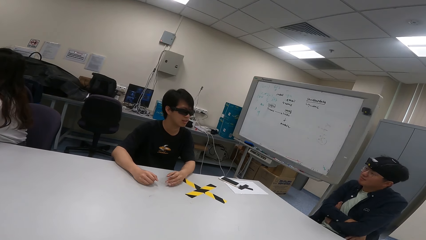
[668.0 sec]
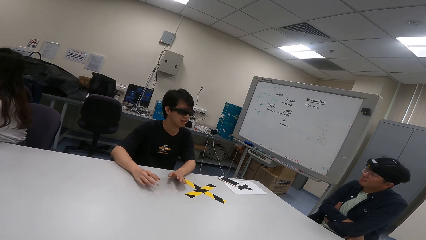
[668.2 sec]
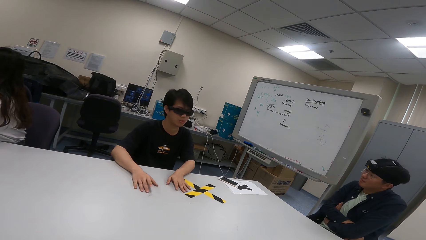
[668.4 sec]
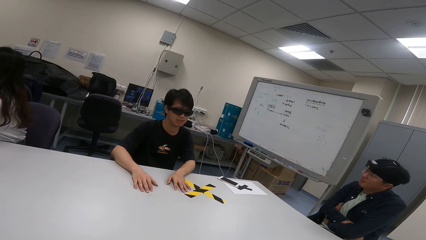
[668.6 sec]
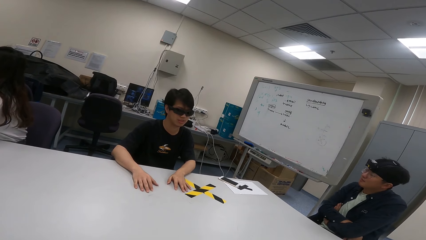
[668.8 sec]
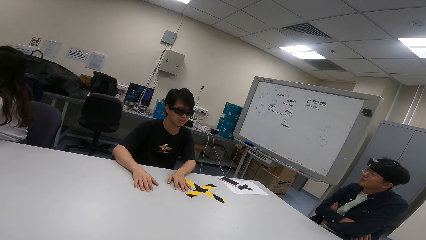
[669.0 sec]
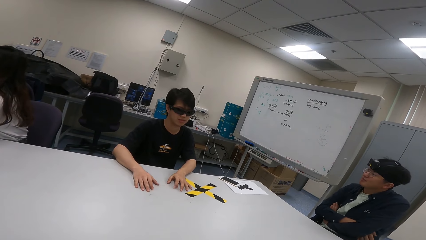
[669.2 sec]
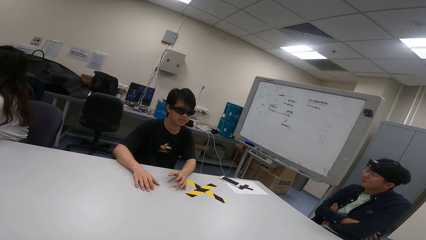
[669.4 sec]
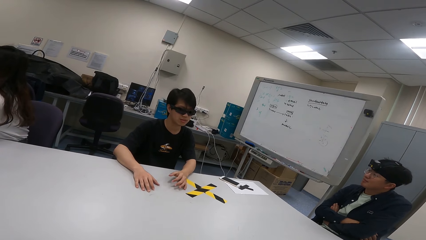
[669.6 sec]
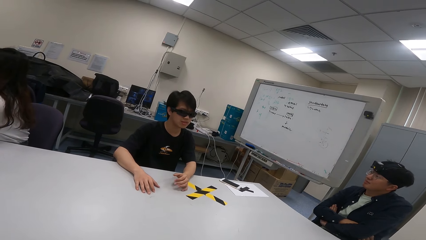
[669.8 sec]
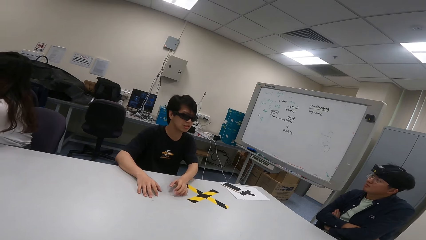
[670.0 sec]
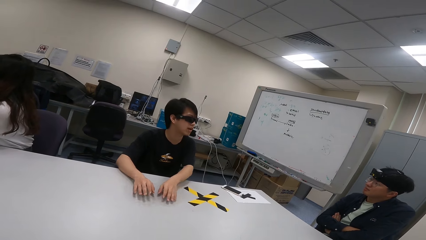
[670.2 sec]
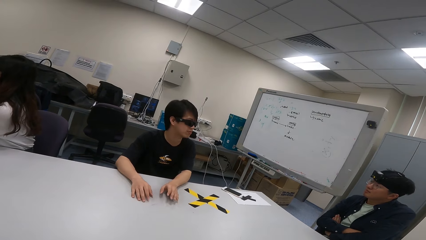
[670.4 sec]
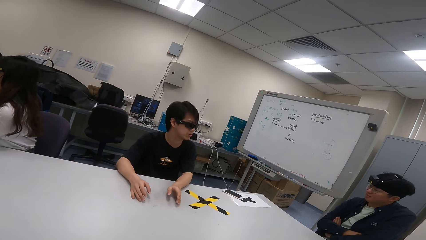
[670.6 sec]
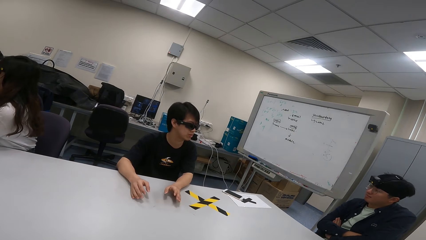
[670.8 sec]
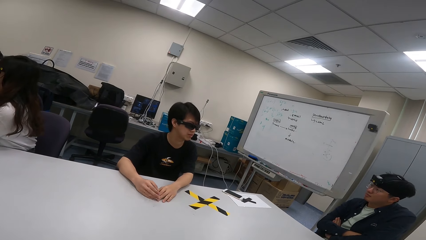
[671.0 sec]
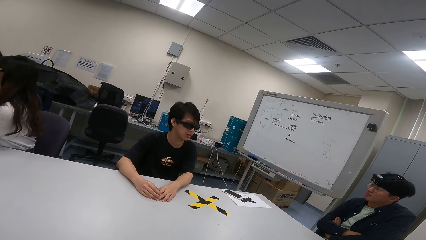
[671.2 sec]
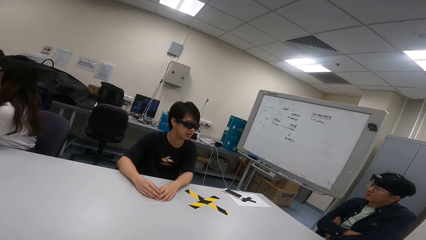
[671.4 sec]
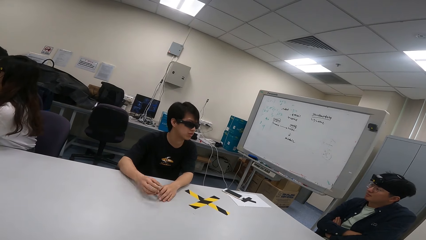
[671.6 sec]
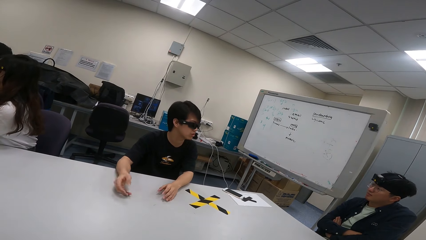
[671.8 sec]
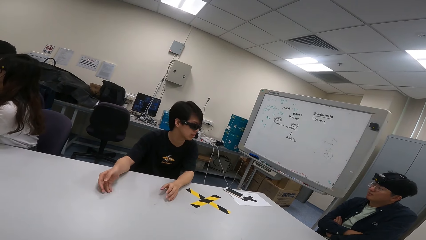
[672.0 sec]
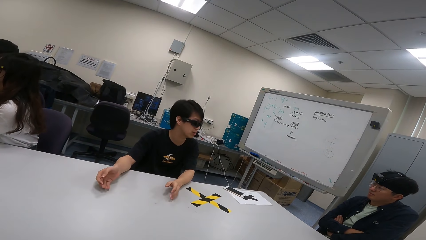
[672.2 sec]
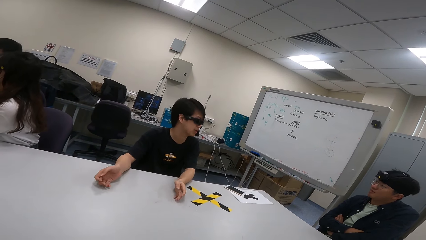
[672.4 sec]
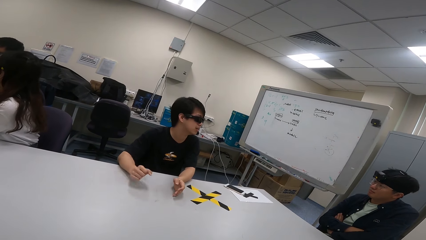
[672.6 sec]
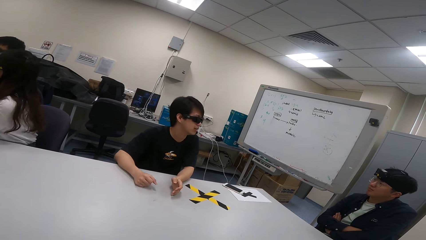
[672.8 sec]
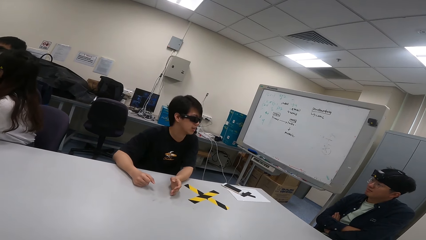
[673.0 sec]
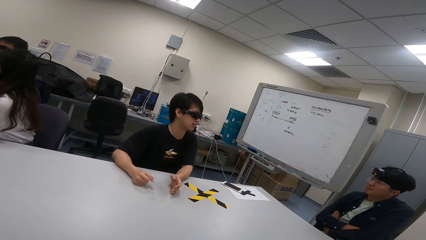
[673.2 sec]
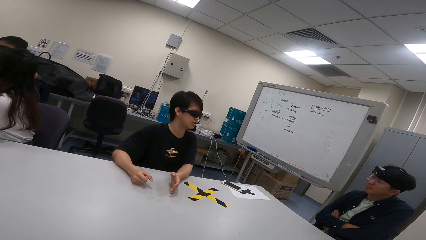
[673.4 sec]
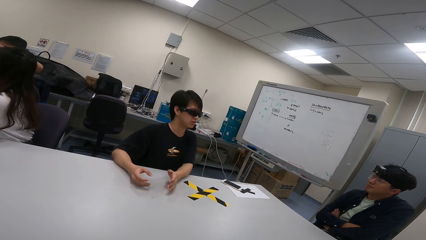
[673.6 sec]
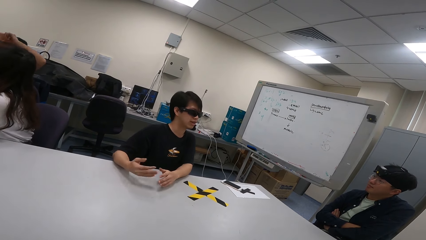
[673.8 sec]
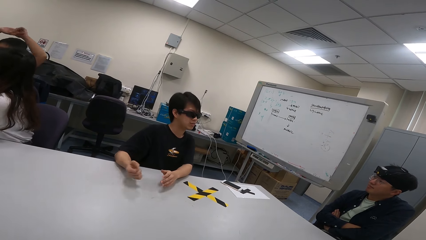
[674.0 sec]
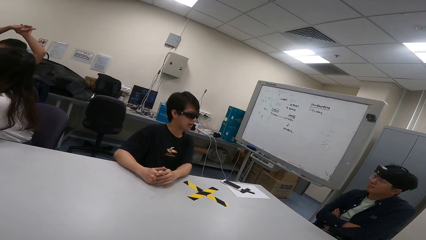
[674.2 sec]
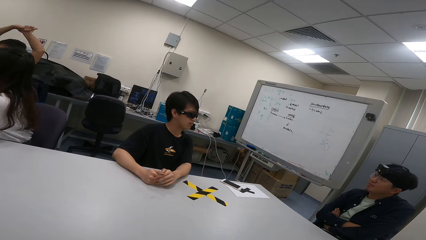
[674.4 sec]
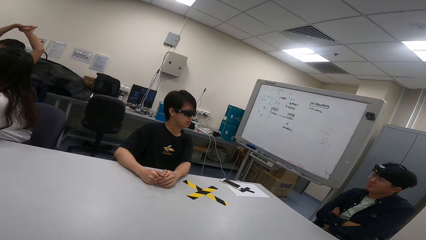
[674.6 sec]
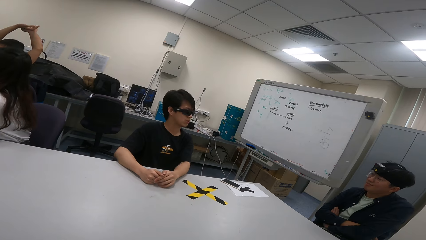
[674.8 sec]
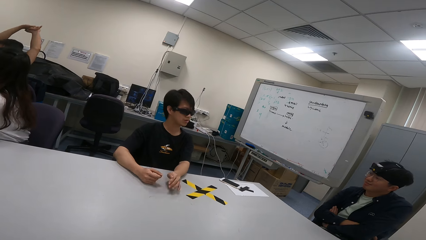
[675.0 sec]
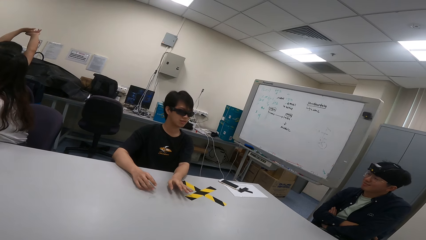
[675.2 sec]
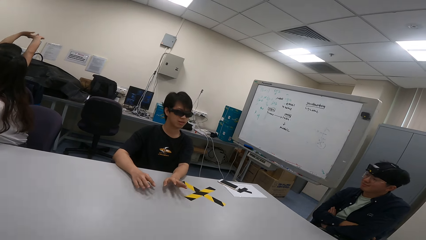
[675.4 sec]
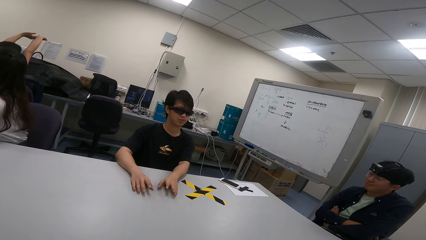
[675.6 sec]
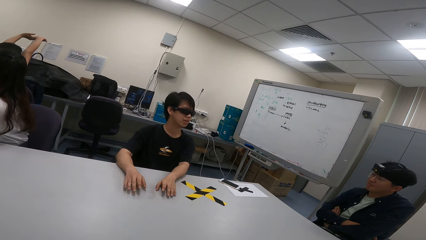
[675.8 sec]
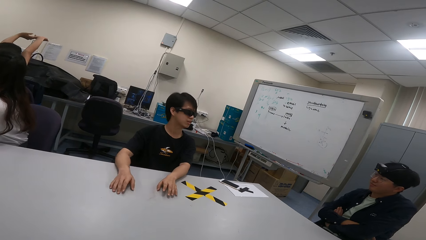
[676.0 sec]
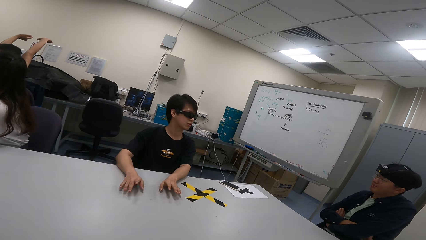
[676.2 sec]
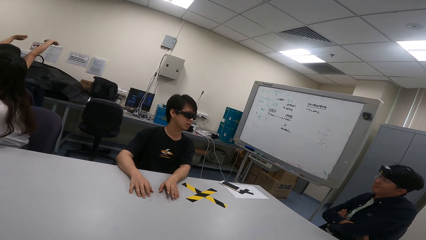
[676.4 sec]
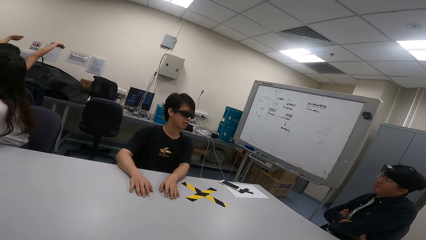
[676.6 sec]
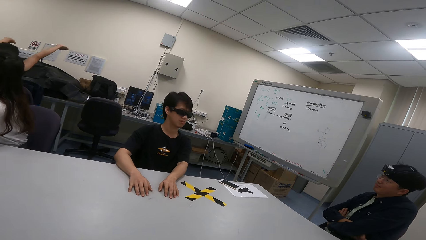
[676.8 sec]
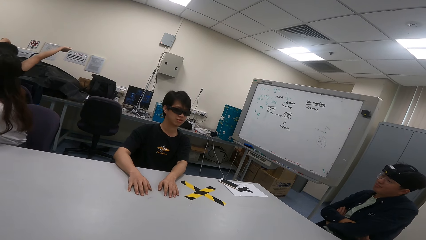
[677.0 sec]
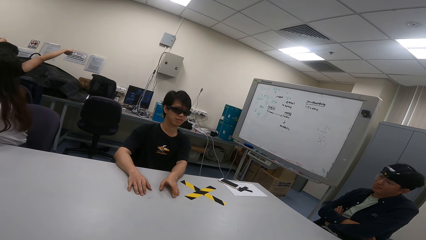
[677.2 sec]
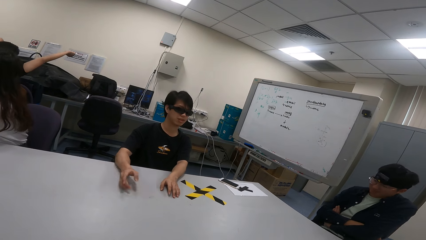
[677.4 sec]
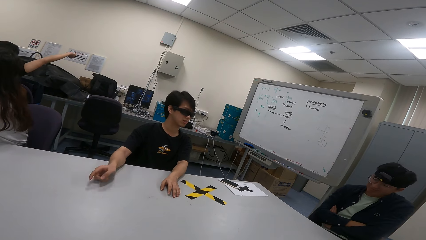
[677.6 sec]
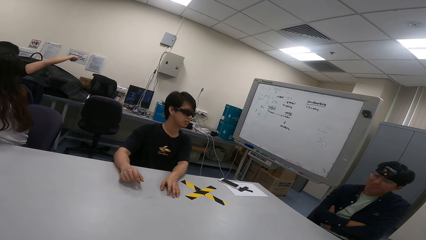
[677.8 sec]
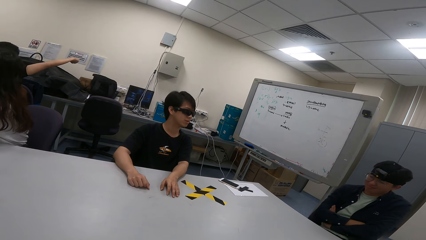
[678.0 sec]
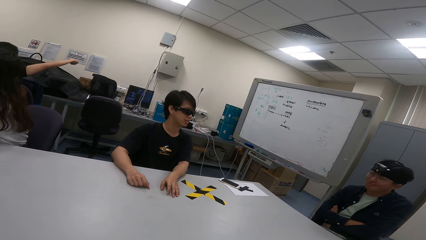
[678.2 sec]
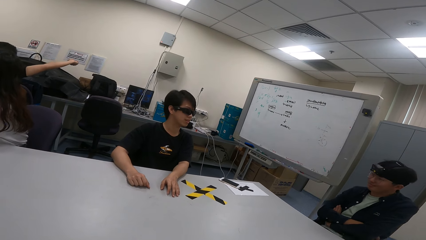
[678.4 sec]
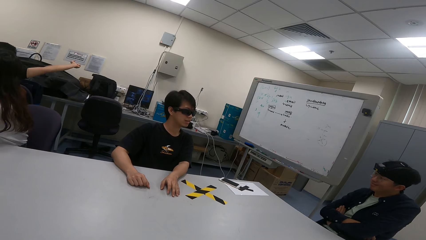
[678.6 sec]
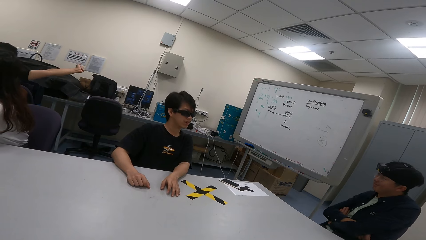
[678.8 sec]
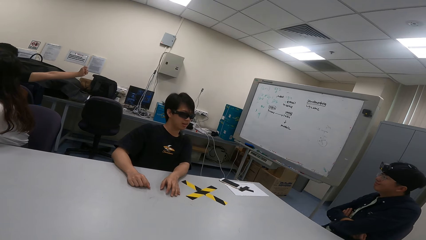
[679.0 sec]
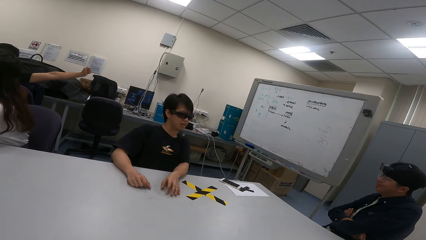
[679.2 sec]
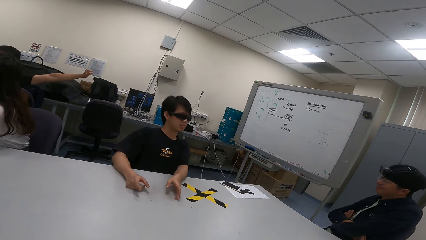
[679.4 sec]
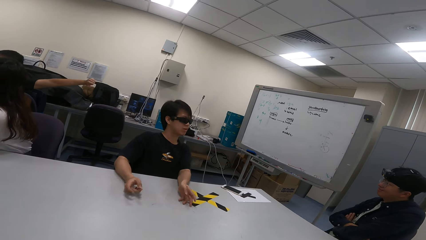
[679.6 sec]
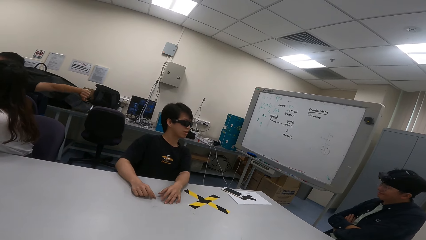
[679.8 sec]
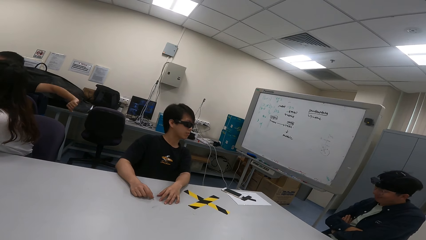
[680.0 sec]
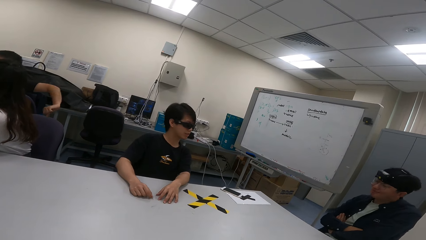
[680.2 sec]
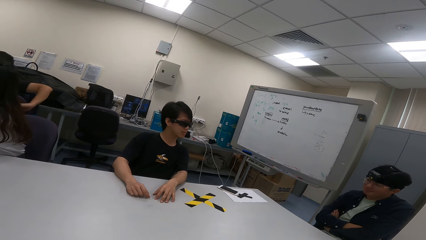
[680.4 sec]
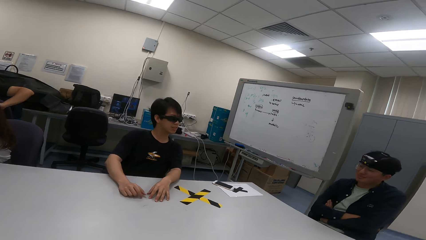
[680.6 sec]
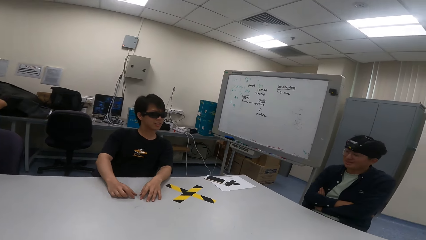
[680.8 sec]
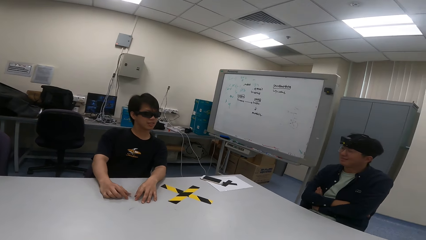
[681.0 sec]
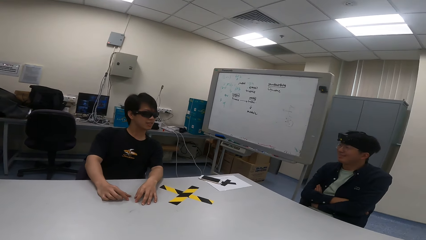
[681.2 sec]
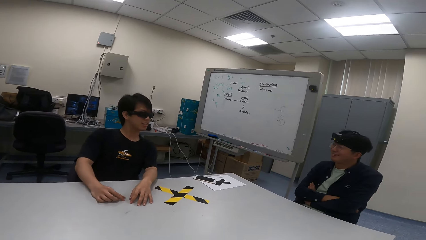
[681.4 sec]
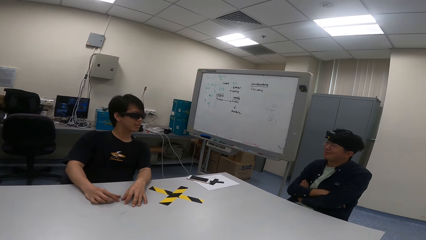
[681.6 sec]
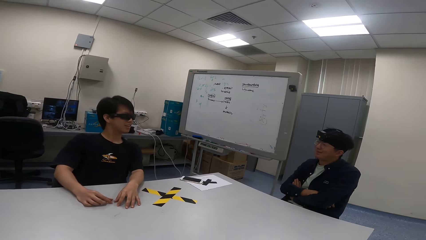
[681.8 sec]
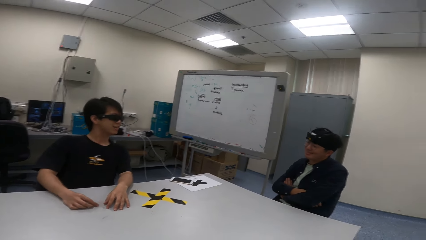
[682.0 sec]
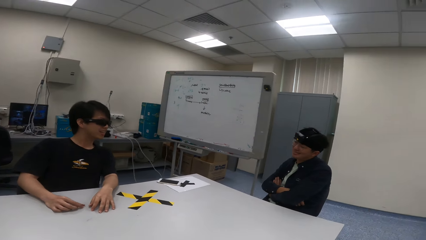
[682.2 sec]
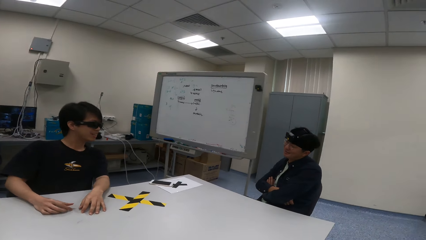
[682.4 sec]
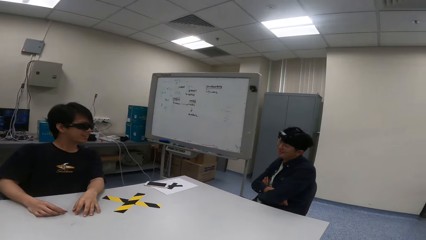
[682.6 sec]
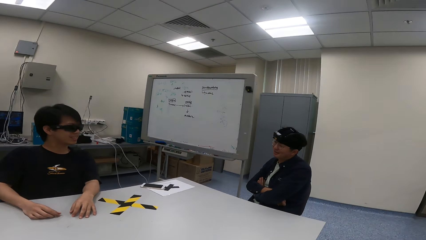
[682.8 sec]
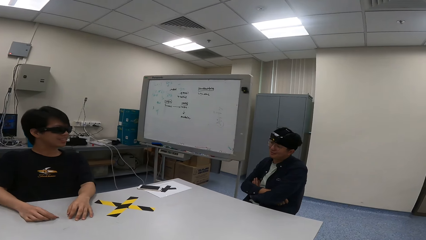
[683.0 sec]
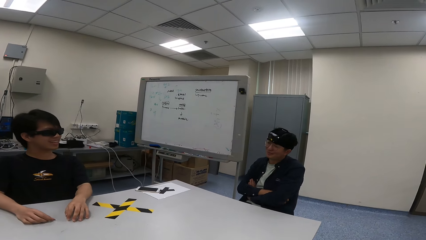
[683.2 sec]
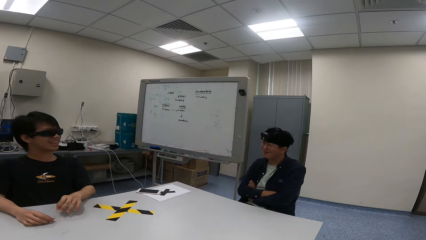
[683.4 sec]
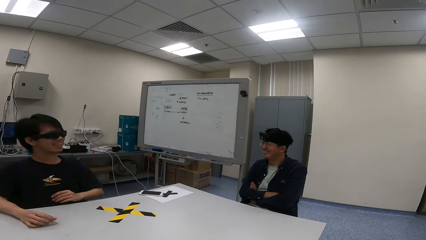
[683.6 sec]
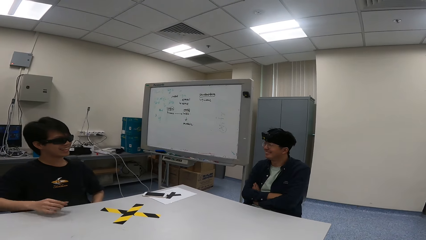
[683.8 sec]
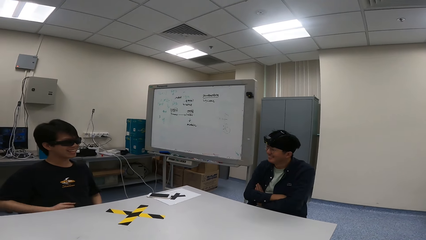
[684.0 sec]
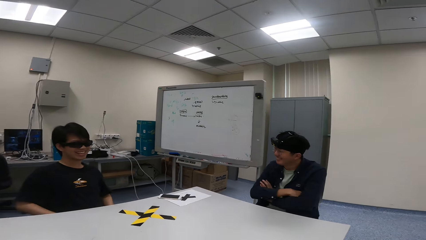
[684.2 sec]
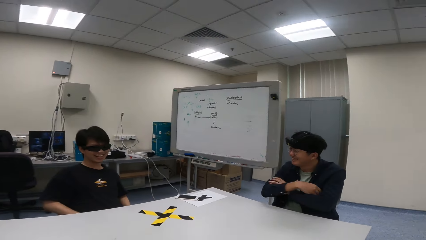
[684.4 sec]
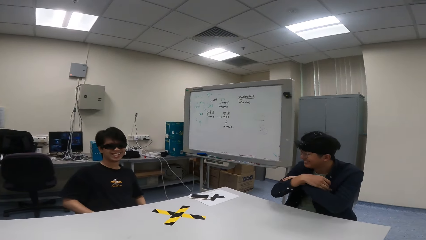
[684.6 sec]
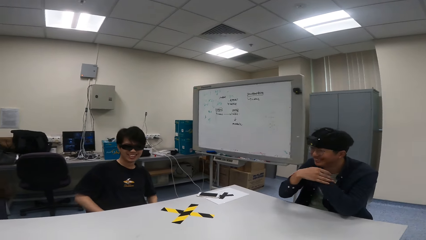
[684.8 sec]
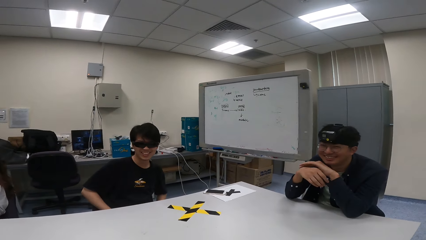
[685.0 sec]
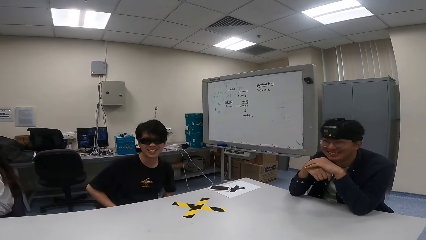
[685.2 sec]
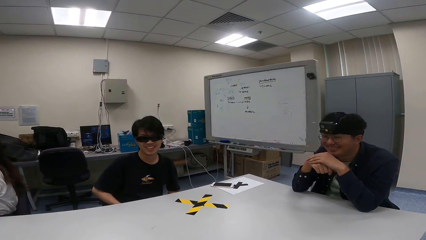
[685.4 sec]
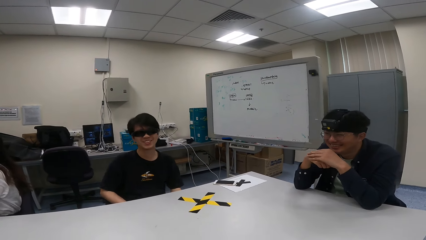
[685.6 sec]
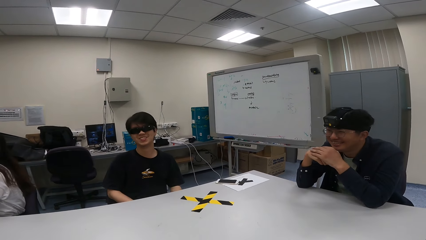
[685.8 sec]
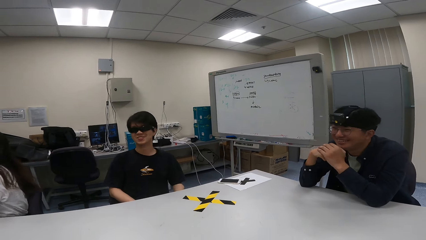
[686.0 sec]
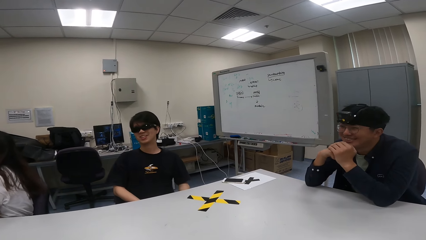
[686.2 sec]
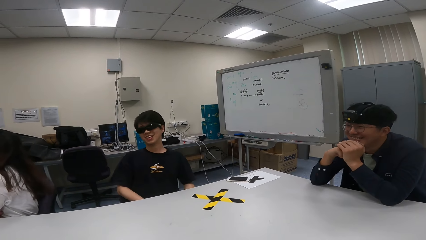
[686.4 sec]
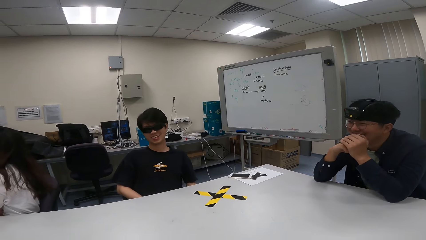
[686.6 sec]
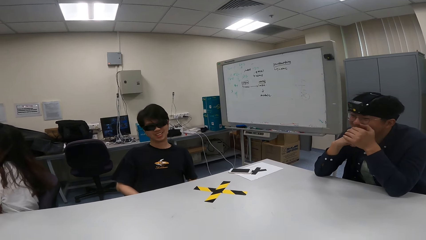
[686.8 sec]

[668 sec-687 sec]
A person nods. Another person shows hand gestures. The first person nods and swings with a chair. The other person shows hand gestures. The first person nods, swings with the chair, and leans on the table.
